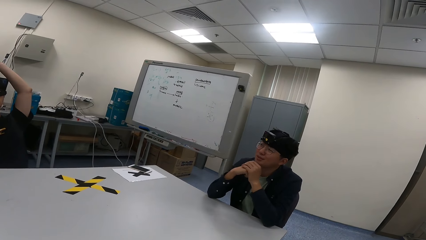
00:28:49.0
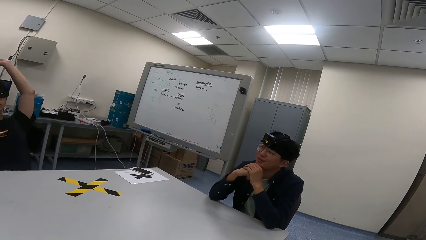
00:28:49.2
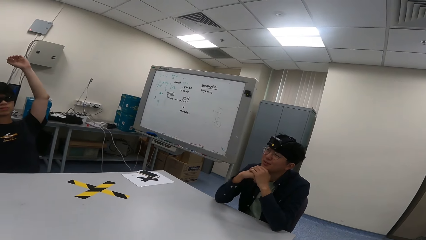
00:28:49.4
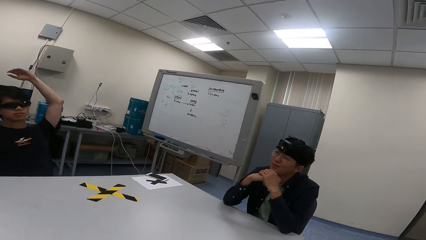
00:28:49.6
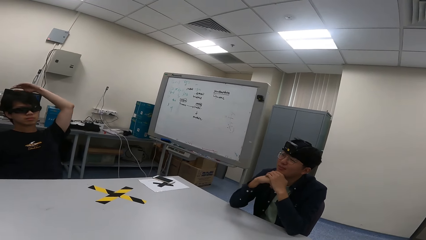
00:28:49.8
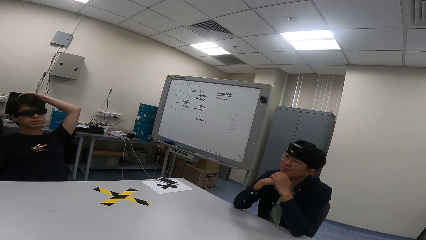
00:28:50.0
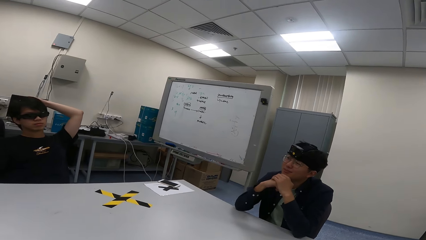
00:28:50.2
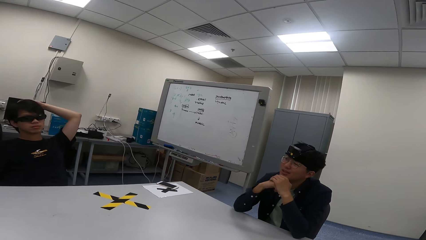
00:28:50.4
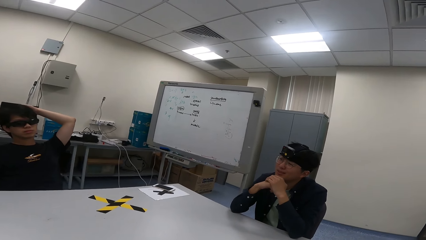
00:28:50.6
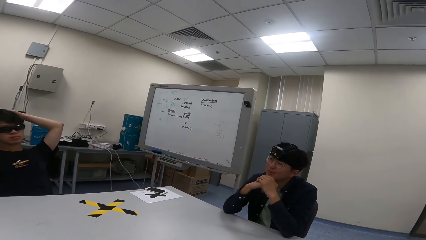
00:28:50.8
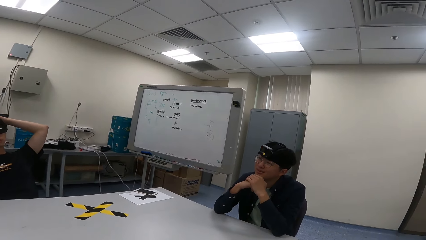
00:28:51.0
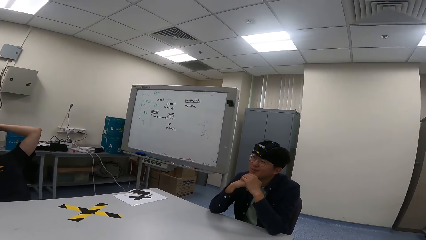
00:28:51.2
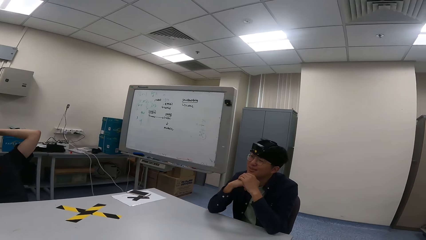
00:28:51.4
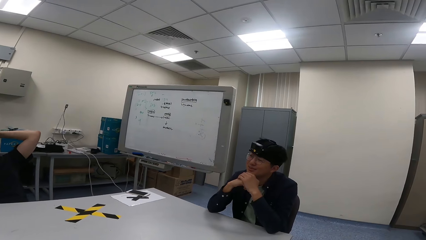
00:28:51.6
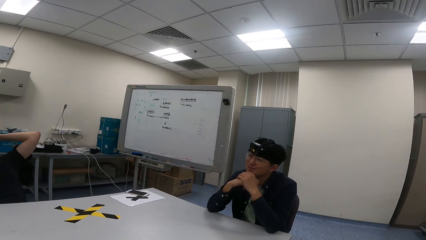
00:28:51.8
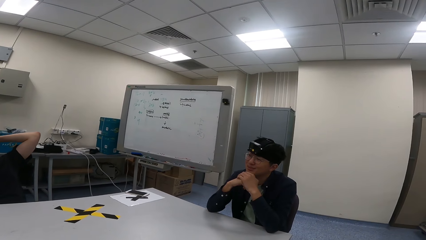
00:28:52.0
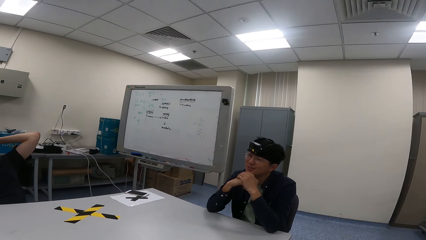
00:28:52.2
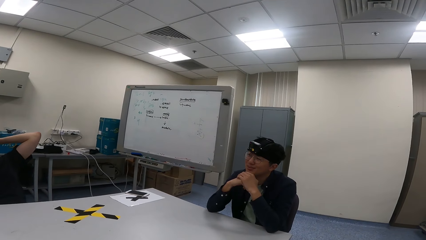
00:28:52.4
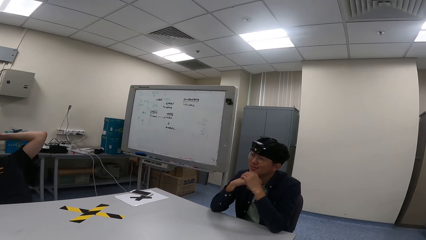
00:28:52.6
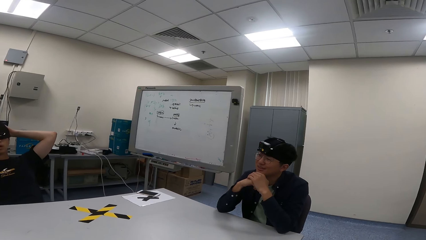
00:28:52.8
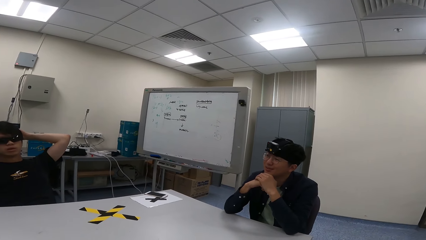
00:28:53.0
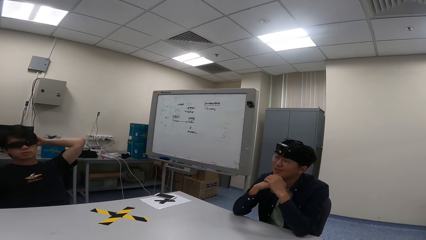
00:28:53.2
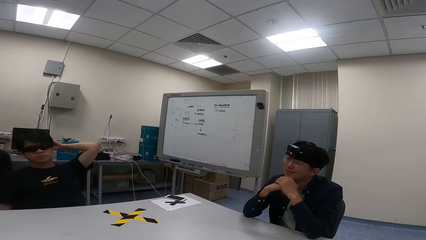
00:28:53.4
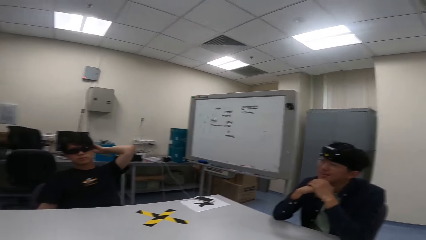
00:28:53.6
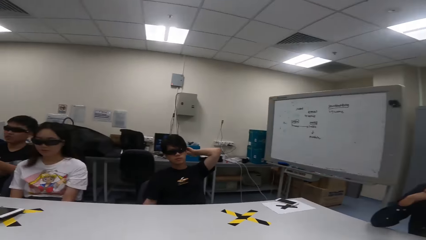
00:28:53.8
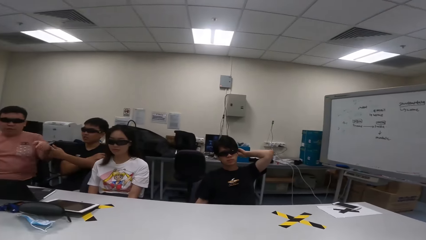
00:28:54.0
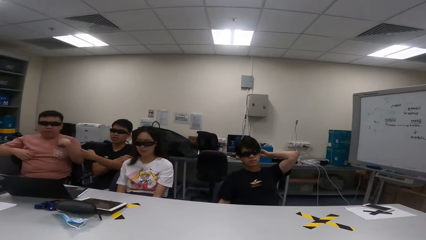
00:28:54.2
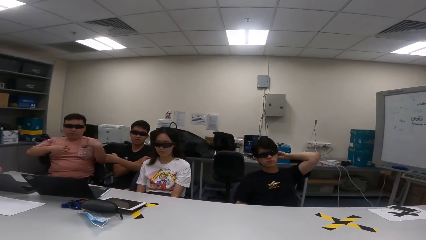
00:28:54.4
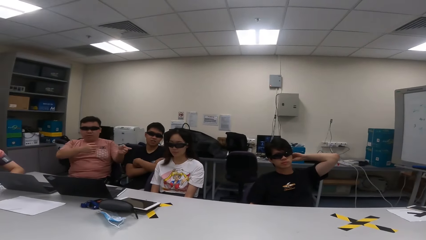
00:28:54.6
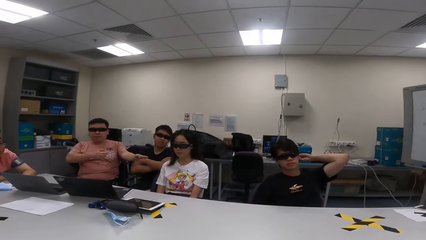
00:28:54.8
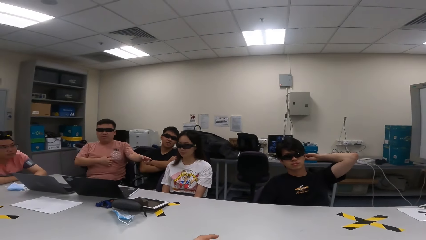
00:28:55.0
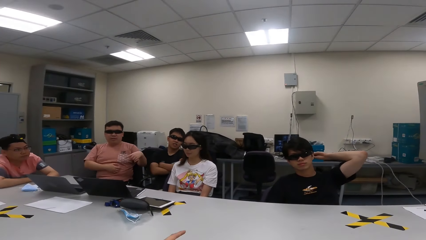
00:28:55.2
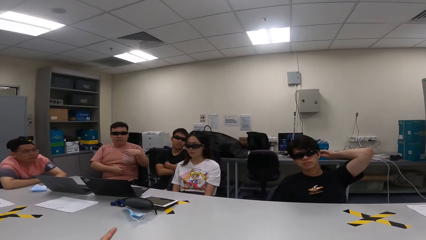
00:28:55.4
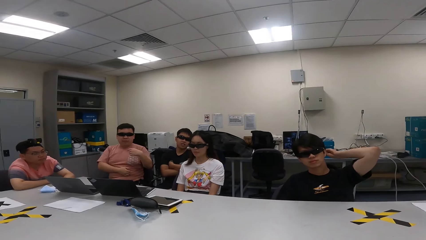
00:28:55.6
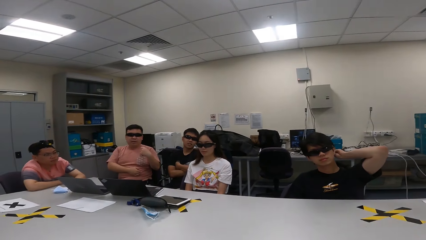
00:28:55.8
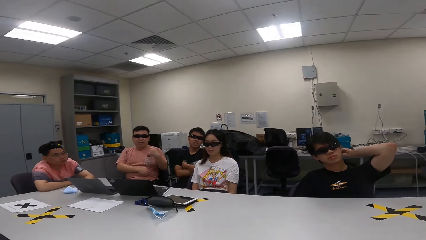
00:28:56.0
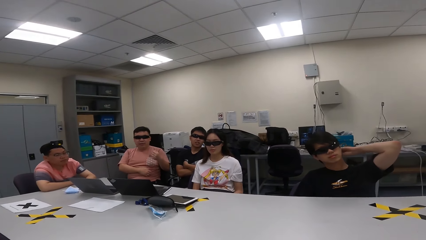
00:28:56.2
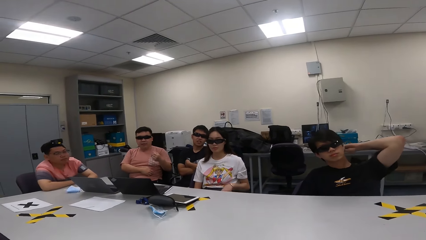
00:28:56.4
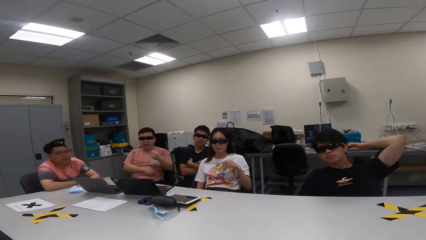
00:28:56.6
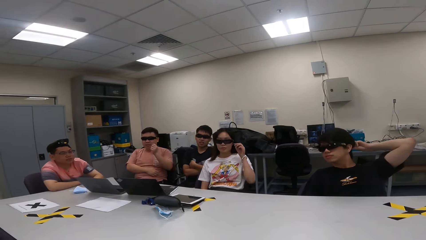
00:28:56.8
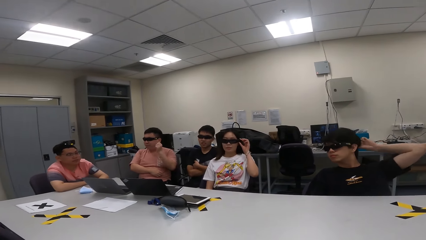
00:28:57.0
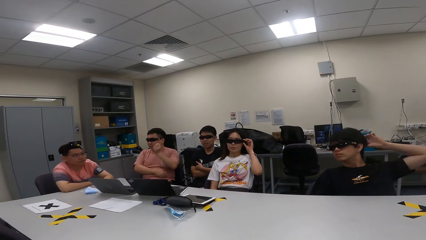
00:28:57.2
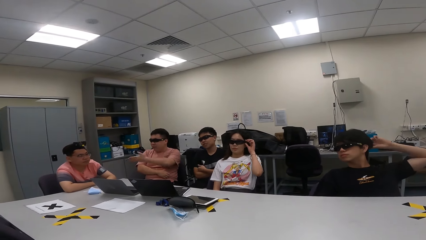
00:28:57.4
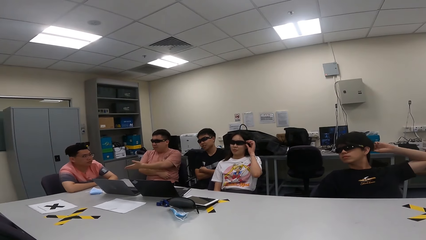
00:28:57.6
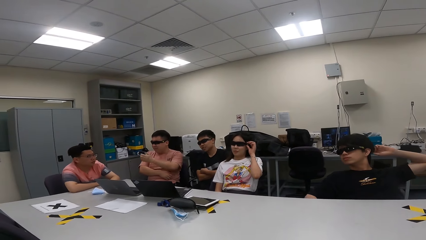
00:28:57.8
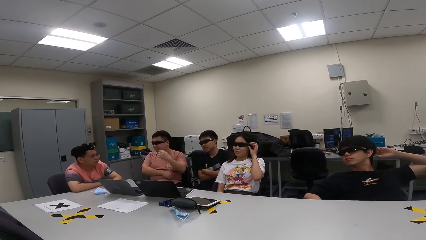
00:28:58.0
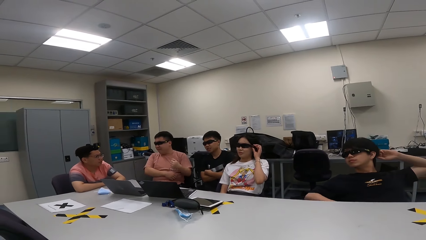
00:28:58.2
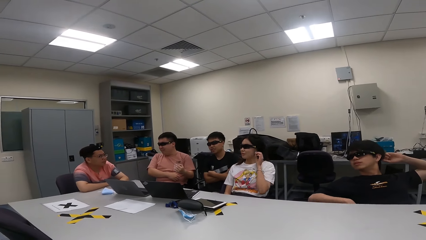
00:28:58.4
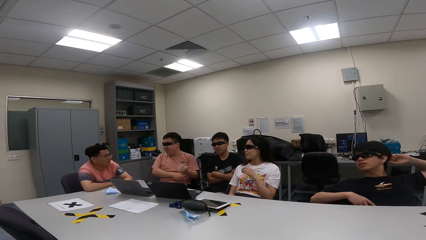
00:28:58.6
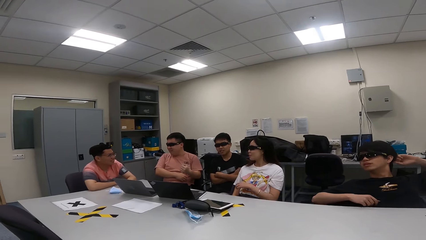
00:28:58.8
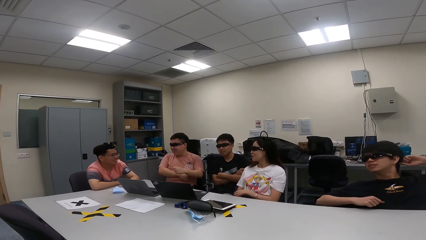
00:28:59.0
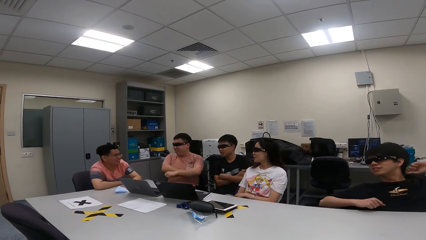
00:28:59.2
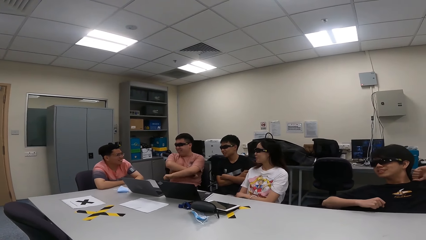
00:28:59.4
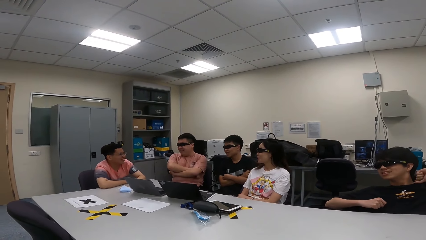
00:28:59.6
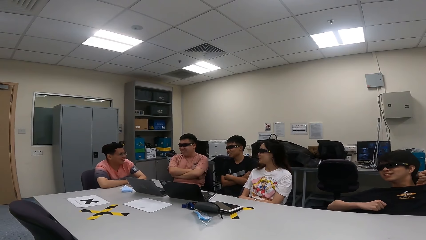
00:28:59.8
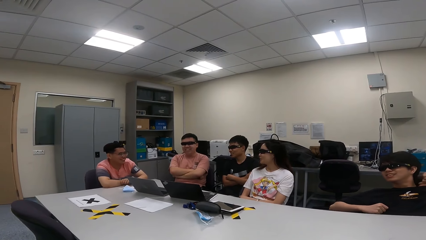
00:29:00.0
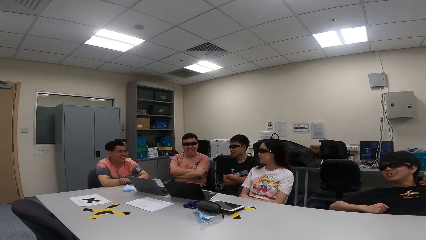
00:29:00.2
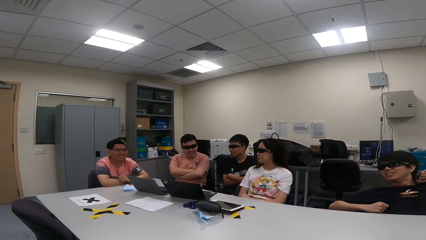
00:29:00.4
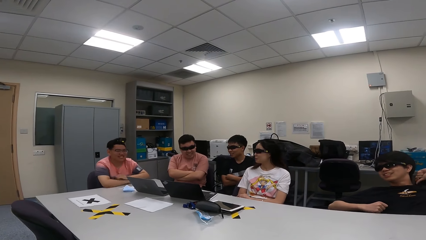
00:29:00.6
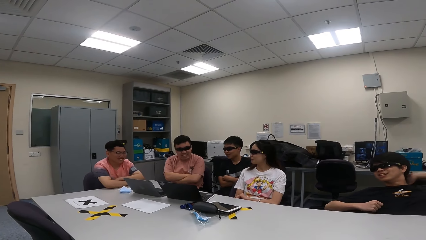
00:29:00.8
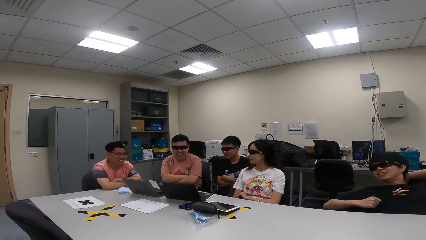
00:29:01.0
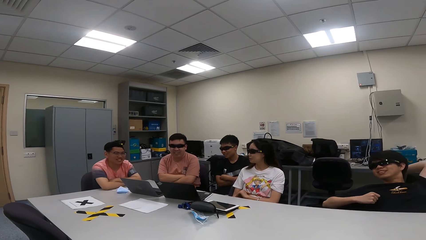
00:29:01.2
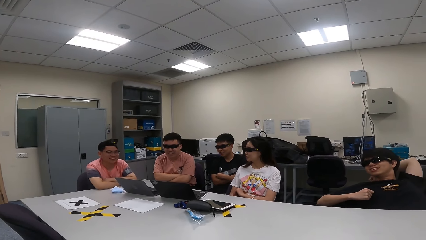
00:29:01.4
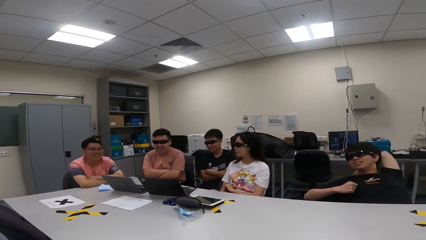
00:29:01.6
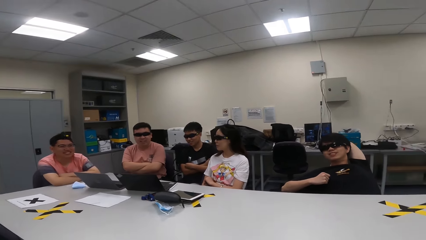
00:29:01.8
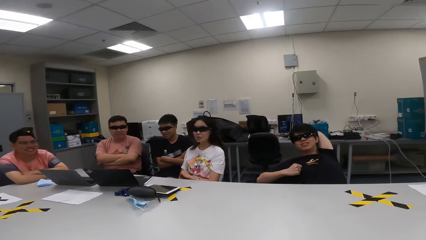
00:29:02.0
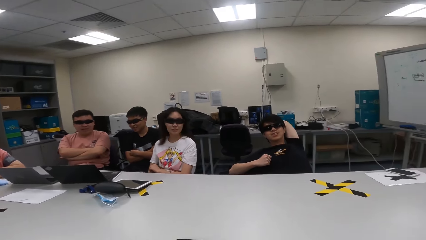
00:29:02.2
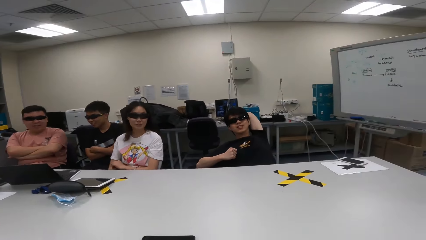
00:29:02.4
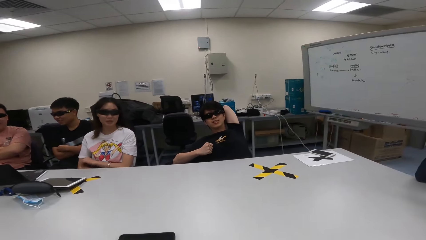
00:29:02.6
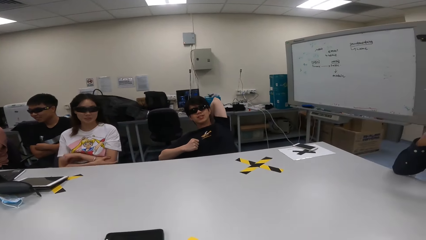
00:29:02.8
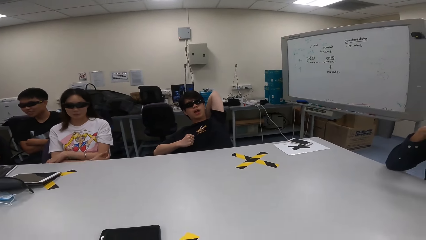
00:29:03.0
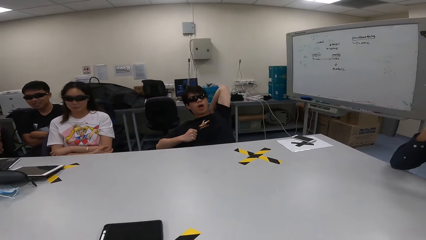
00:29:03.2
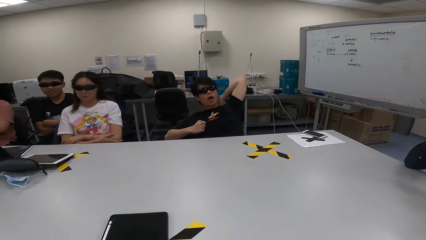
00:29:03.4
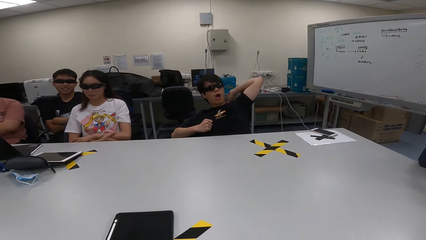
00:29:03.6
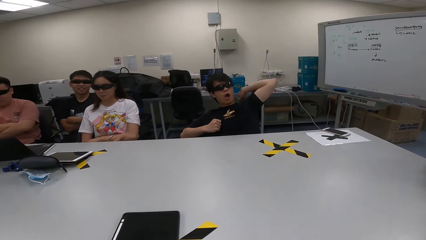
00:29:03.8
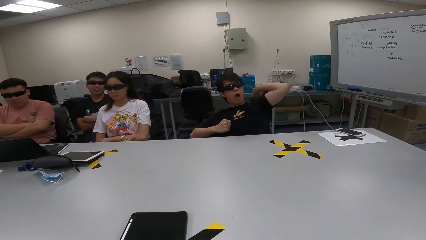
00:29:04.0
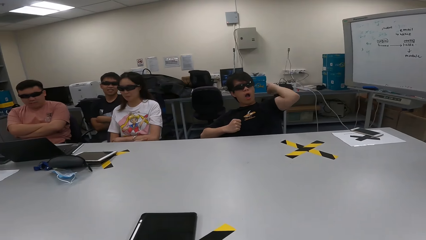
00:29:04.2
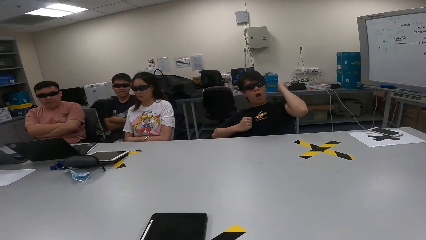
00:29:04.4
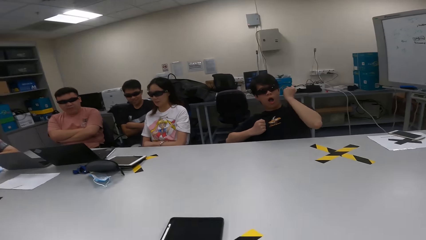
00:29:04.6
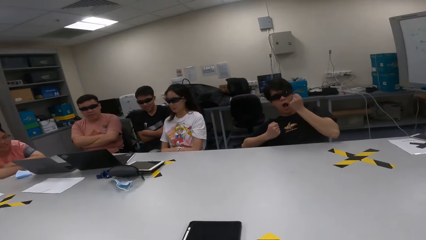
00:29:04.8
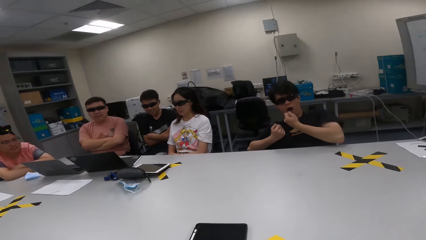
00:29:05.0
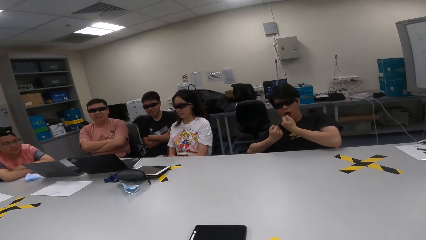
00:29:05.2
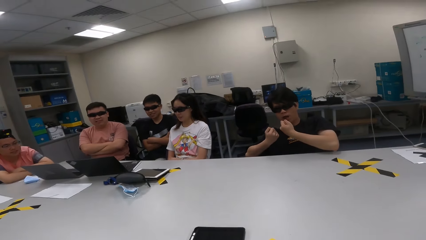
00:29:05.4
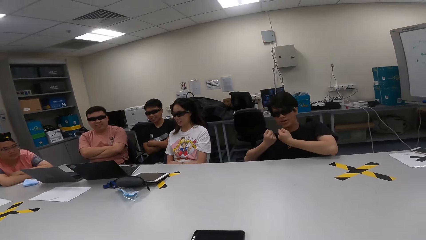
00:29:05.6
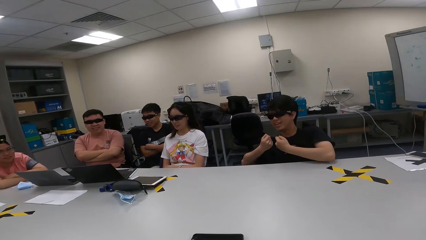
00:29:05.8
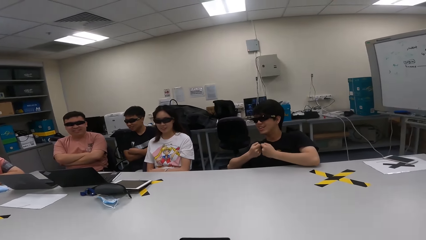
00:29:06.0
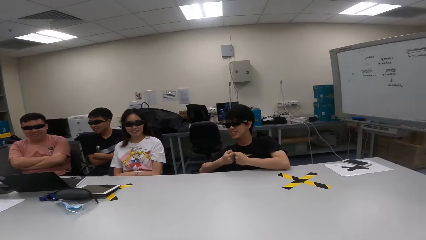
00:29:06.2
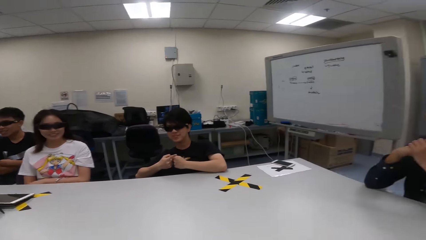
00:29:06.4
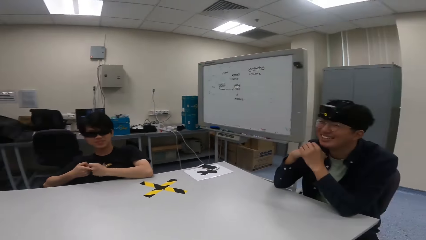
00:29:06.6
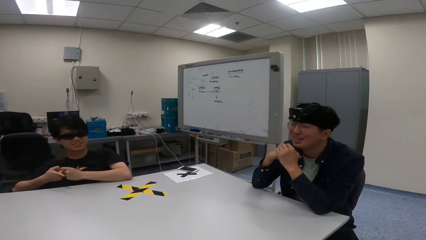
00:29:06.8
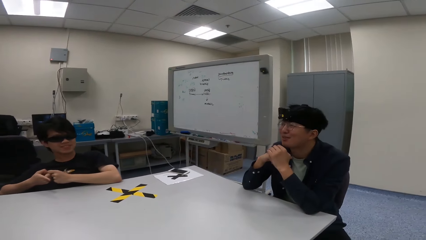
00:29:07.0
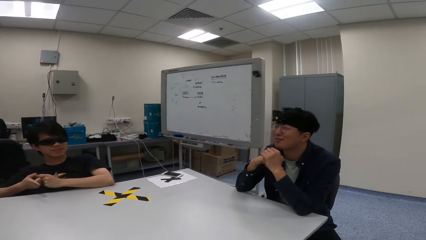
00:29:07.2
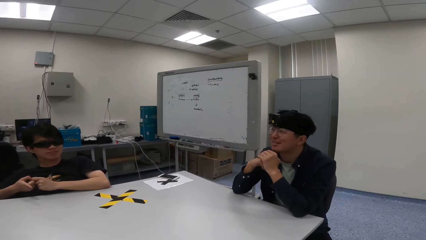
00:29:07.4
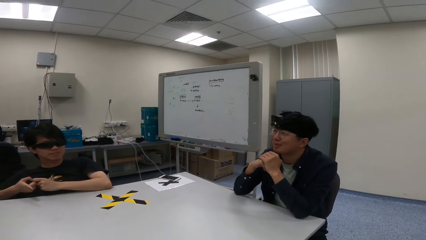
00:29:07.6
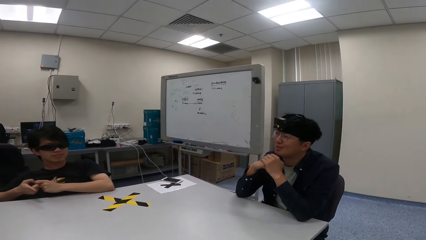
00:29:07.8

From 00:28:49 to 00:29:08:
A woman adjusts the glasses. A man points at a person. Another person yawns while scratching his back.
